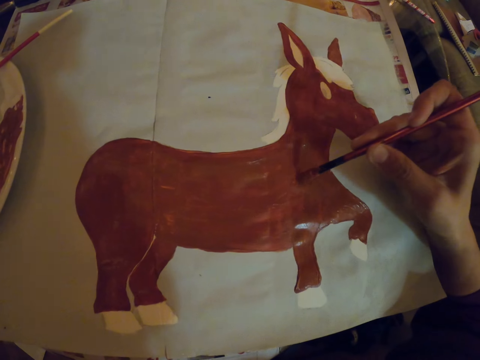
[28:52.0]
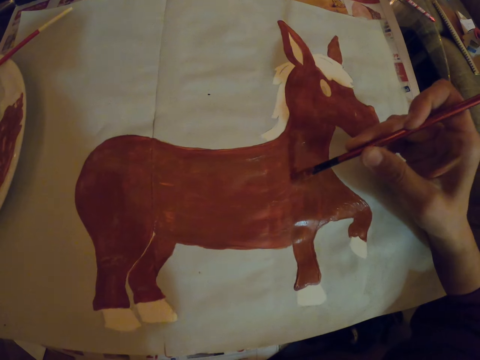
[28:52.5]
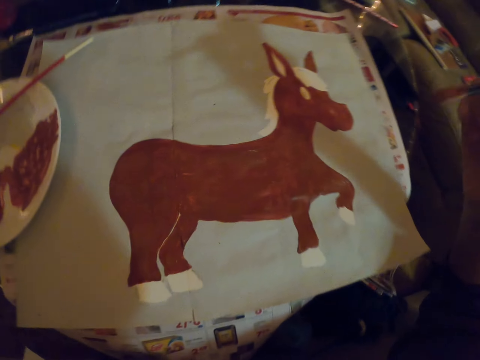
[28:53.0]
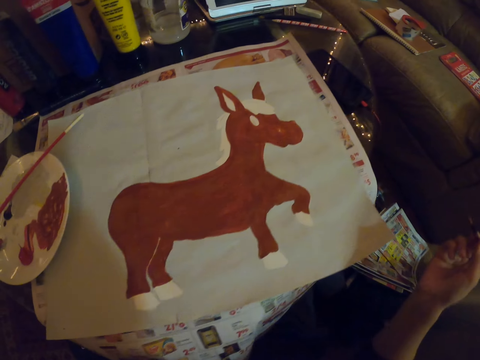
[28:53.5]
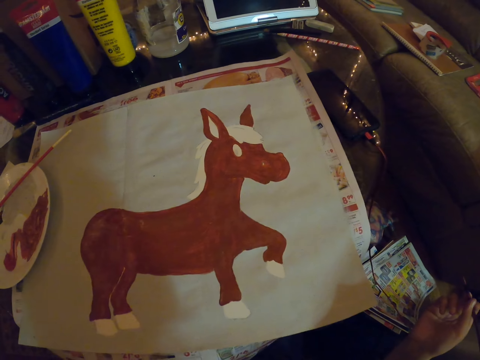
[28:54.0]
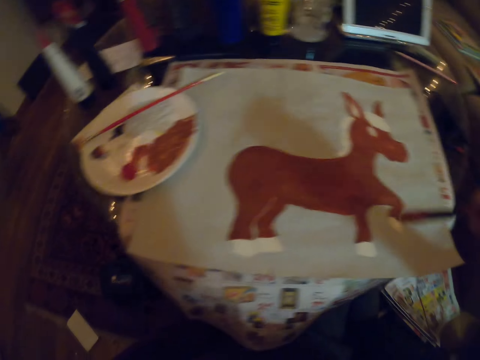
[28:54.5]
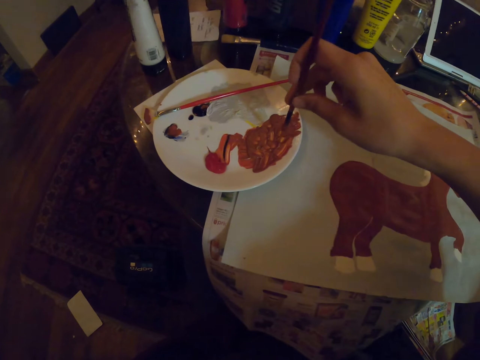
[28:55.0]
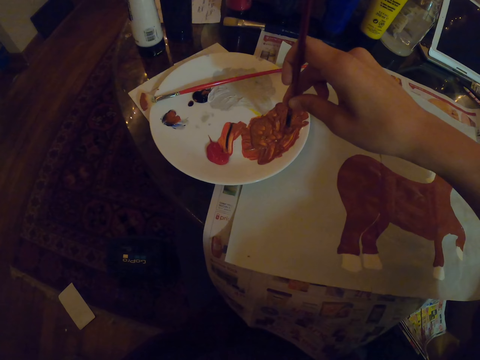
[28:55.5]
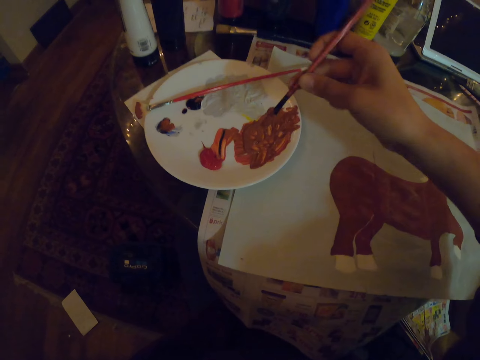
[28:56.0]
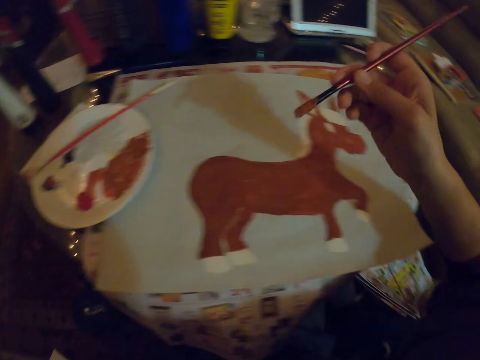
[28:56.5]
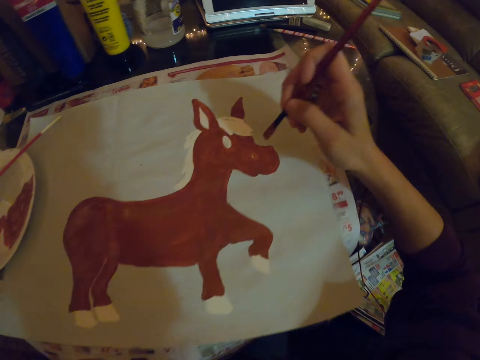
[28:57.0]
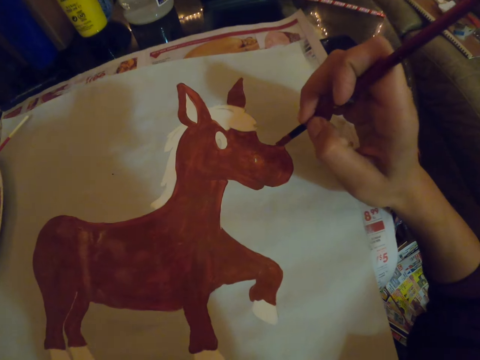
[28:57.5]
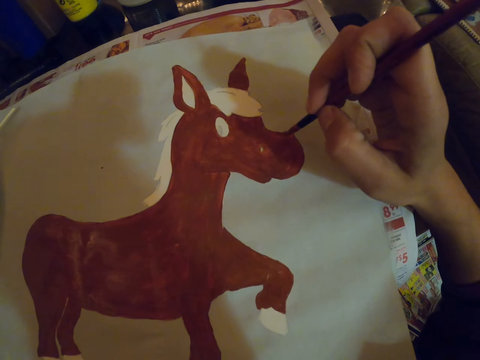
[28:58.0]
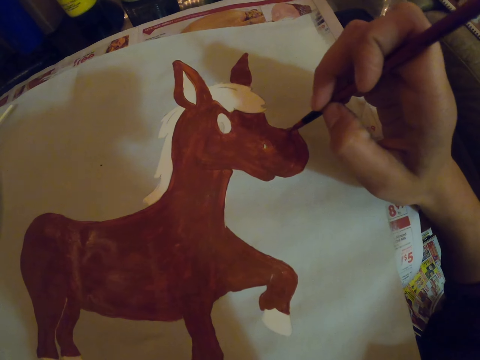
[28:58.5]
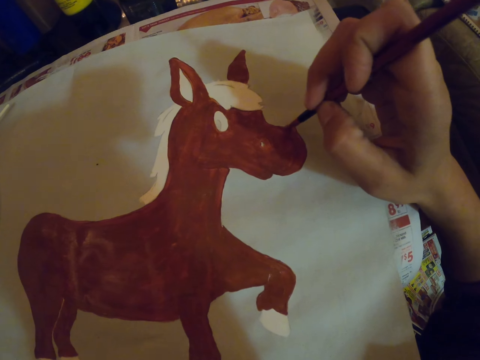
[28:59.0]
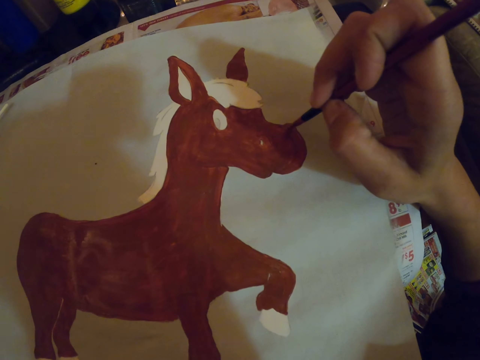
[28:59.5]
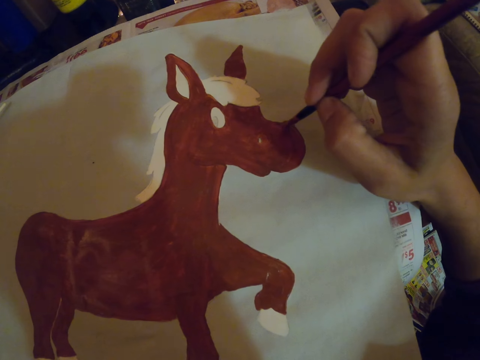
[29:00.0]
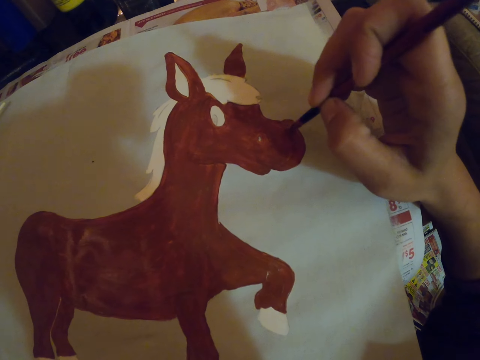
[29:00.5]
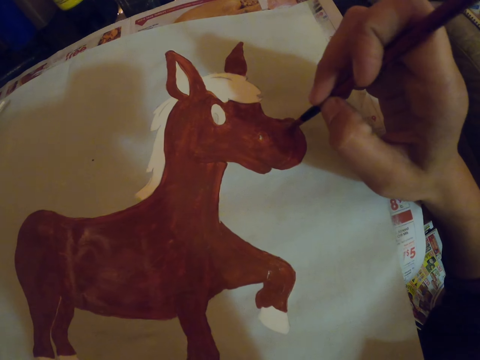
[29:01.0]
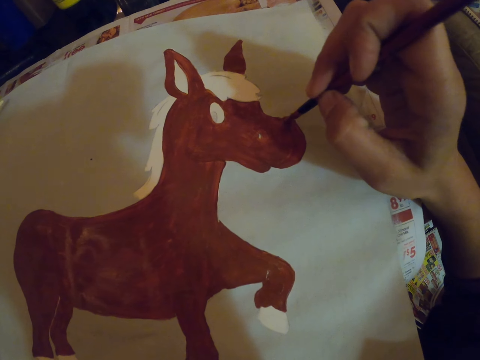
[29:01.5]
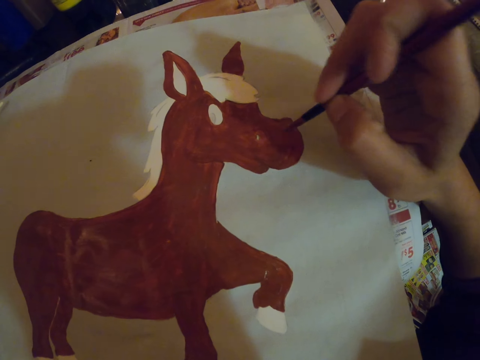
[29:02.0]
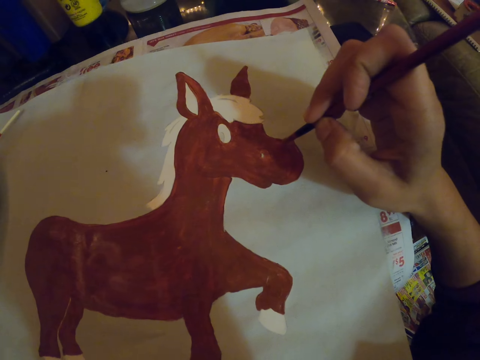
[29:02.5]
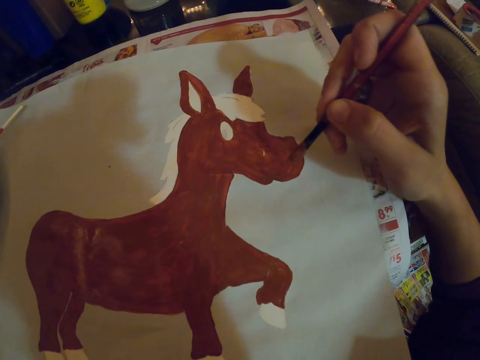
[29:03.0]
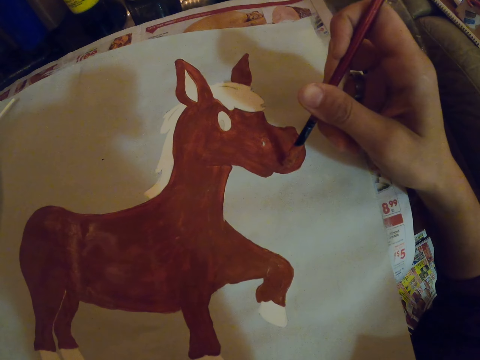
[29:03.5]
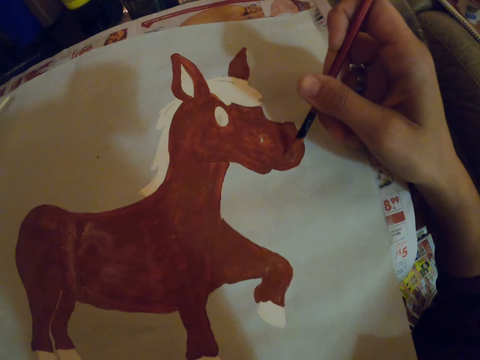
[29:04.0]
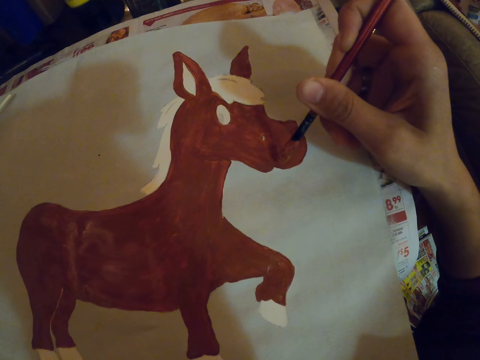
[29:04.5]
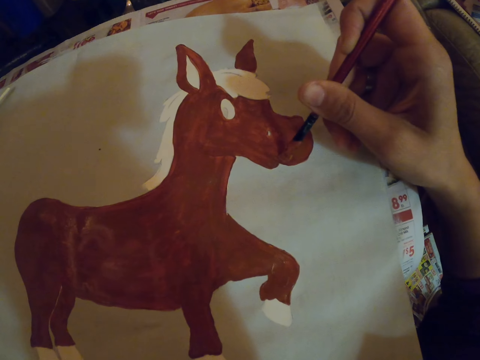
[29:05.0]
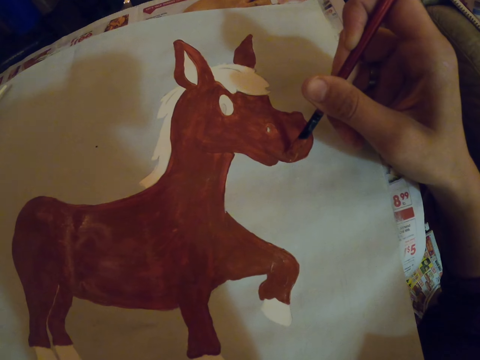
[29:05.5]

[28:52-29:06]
The camera wearer dips the paint brush in the paint. They paint with the paint brush on a paper.

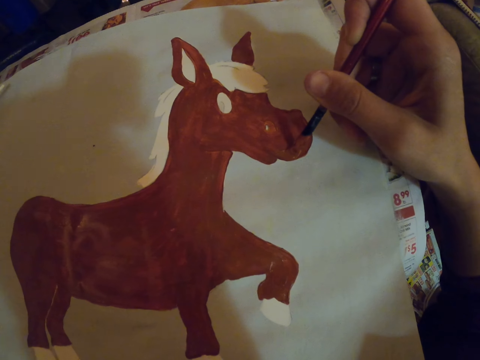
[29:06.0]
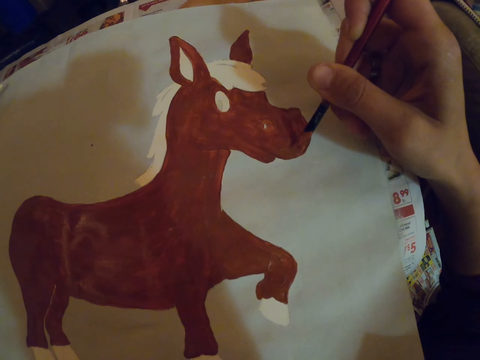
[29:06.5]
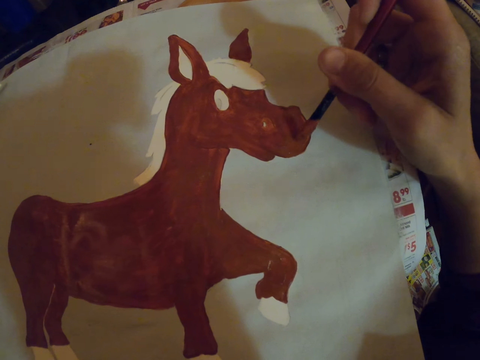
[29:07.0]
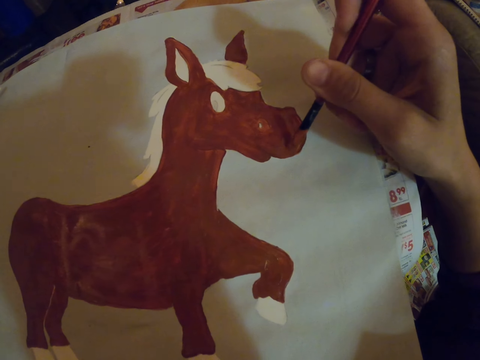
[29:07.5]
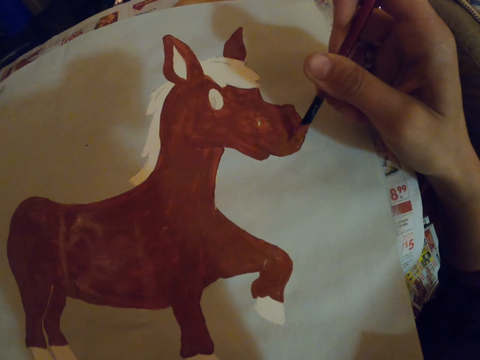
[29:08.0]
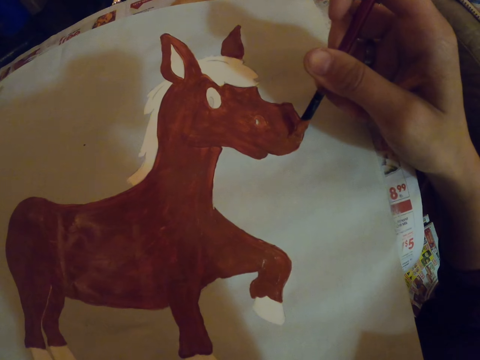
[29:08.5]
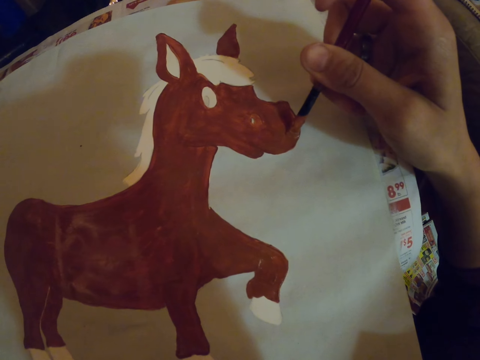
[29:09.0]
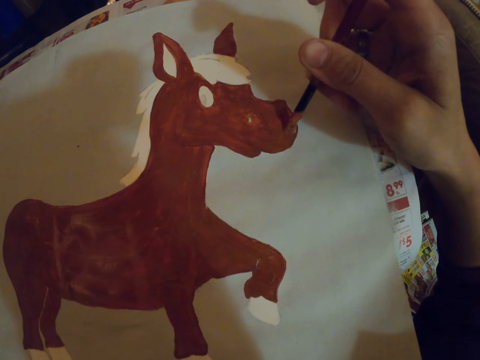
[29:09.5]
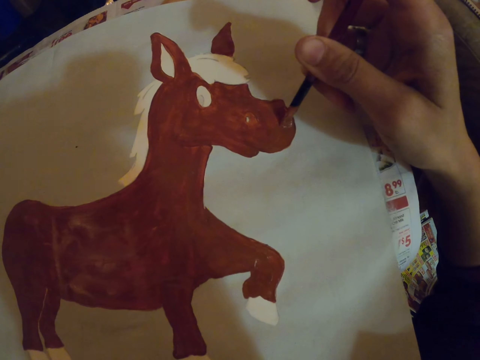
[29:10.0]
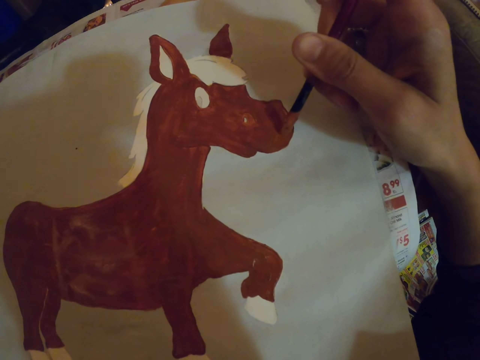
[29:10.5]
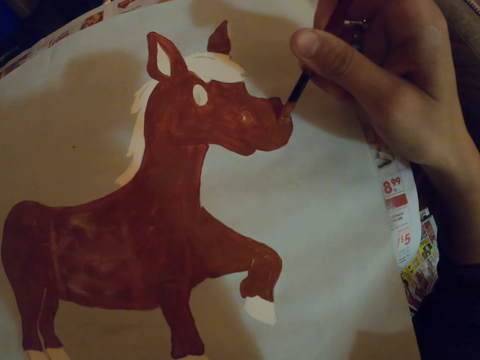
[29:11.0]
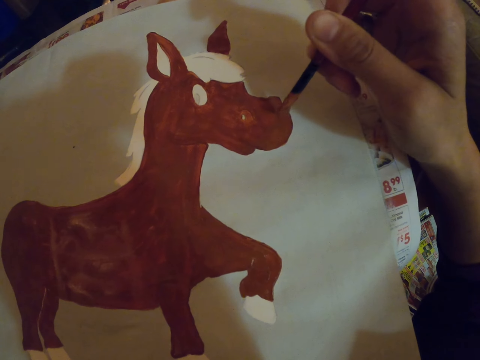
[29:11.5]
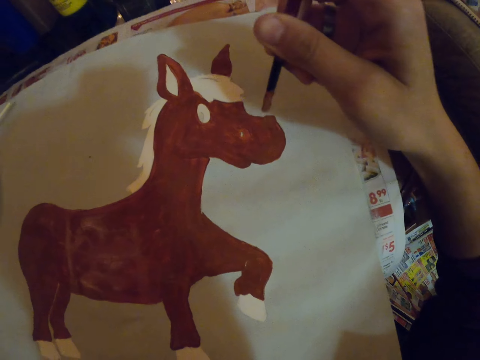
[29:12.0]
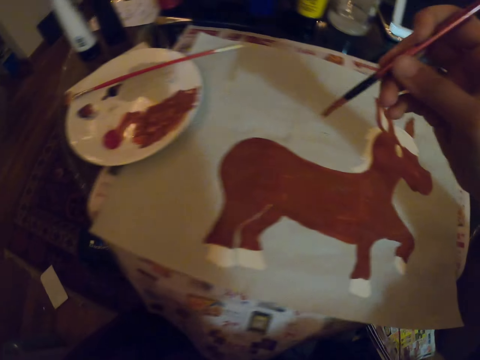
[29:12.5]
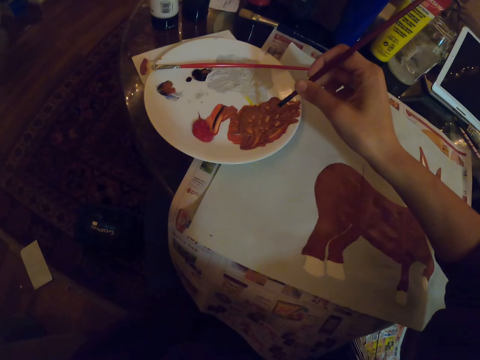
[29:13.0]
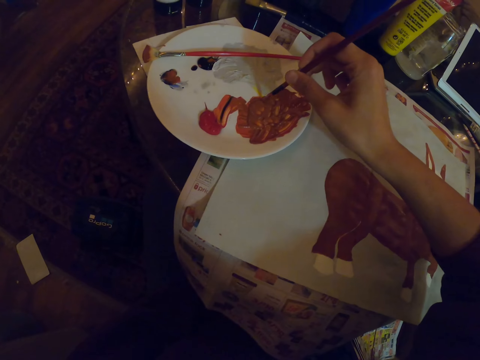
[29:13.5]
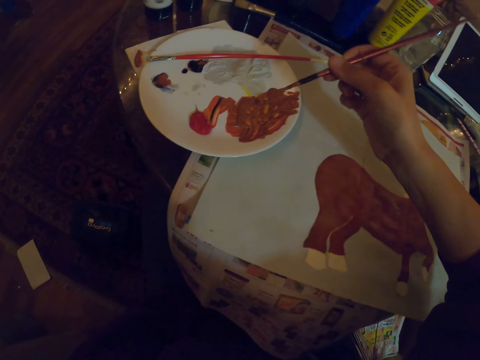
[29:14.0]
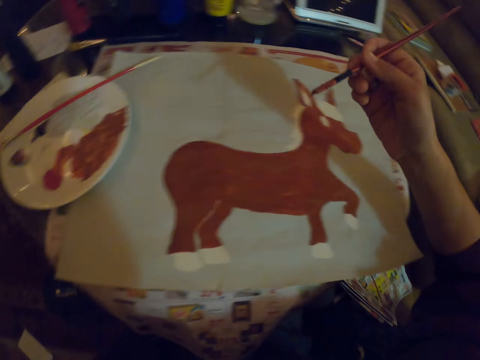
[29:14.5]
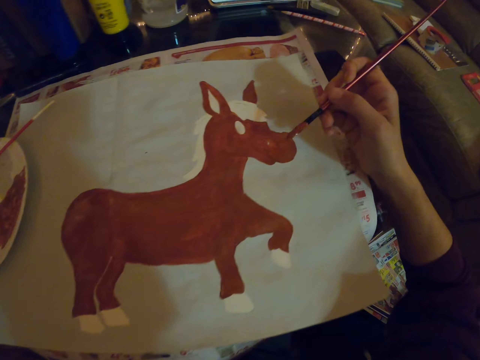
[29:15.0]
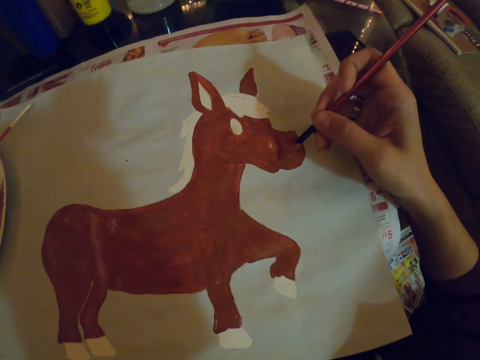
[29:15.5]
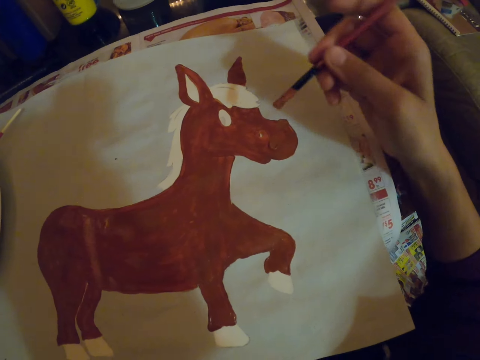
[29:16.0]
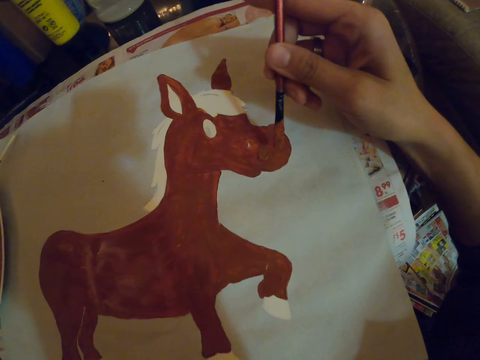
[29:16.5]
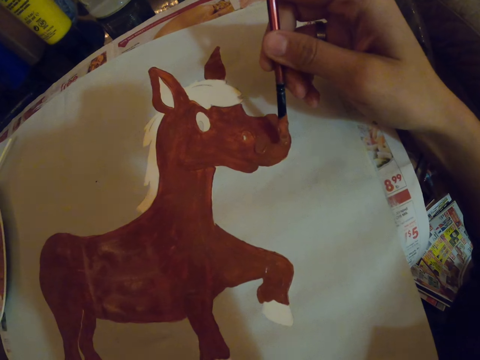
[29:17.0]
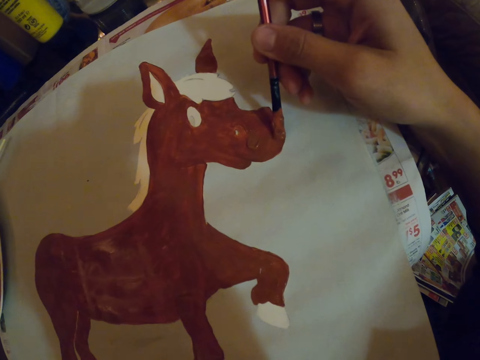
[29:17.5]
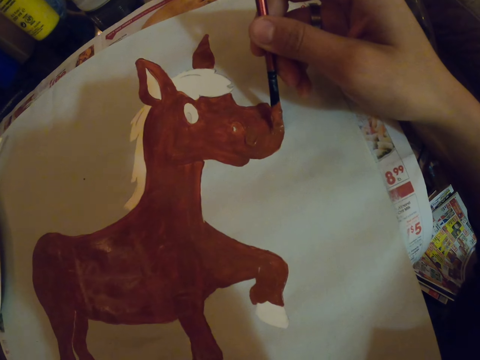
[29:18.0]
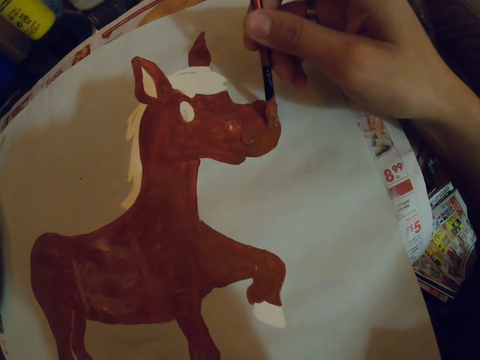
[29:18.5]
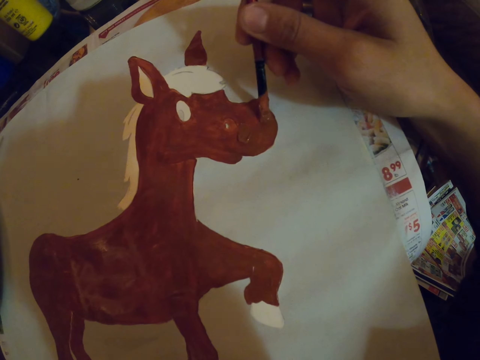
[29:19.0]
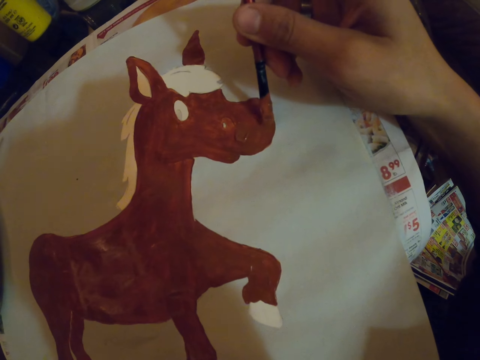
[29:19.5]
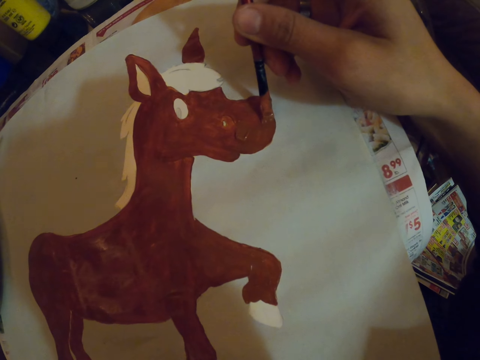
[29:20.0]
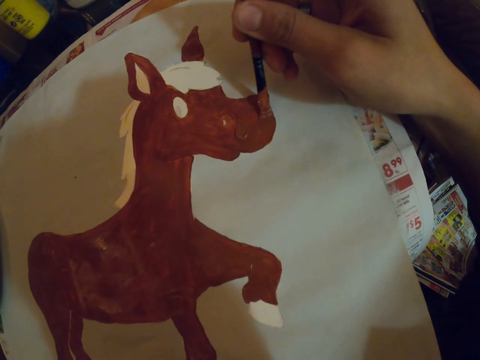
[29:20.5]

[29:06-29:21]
The camera wearer dips the paint brush in the paint. They paint with the paint brush on a paper.
